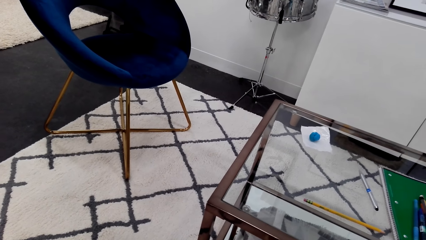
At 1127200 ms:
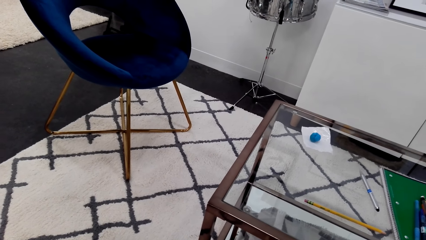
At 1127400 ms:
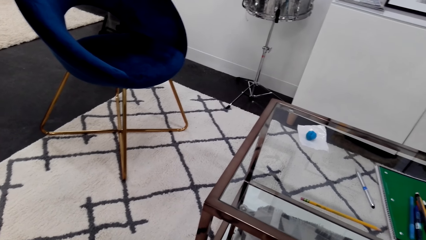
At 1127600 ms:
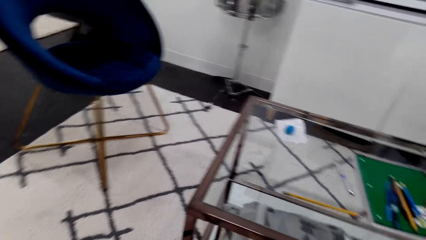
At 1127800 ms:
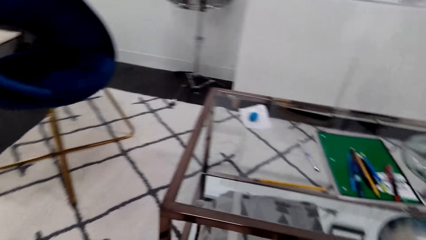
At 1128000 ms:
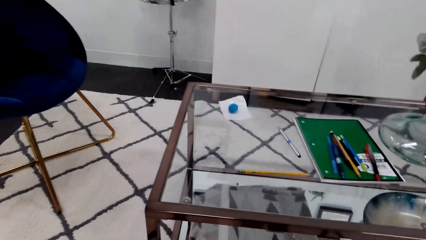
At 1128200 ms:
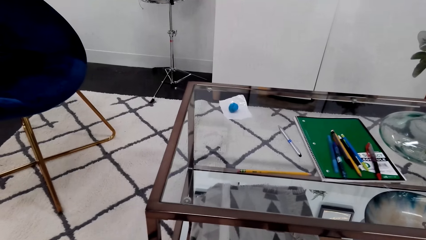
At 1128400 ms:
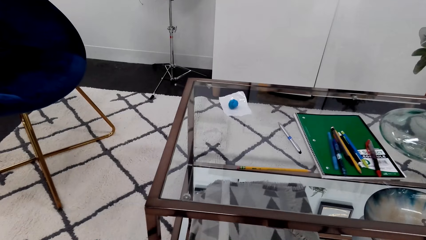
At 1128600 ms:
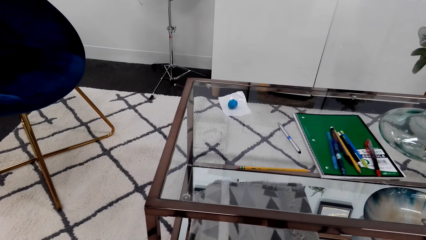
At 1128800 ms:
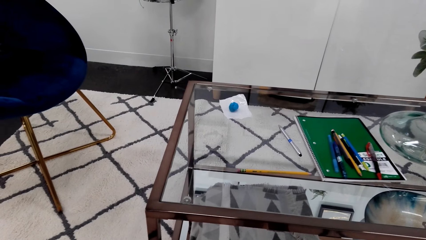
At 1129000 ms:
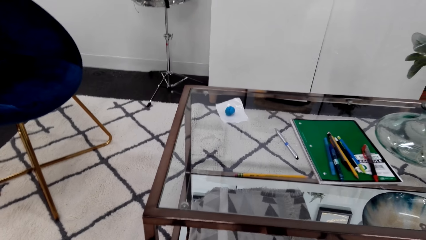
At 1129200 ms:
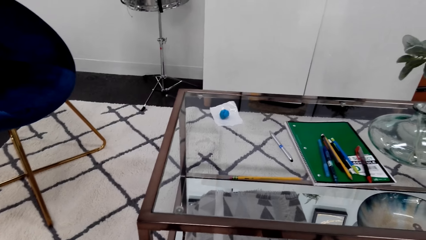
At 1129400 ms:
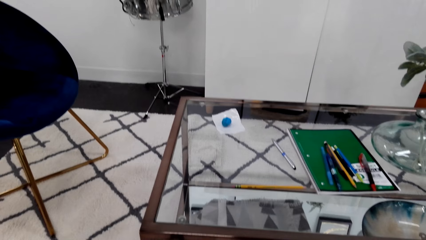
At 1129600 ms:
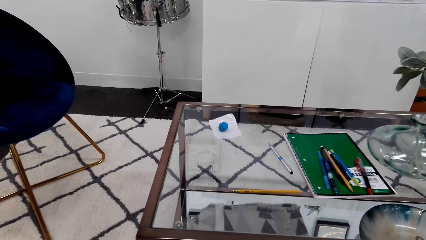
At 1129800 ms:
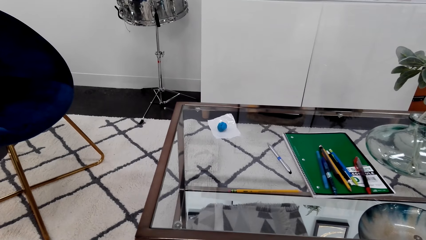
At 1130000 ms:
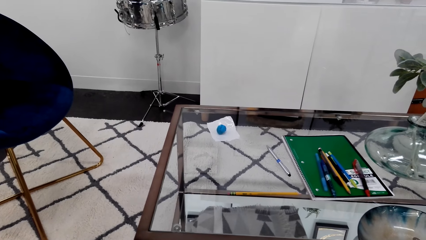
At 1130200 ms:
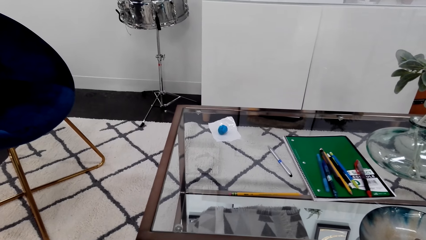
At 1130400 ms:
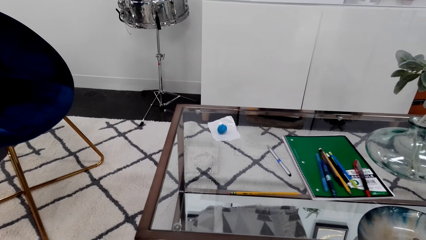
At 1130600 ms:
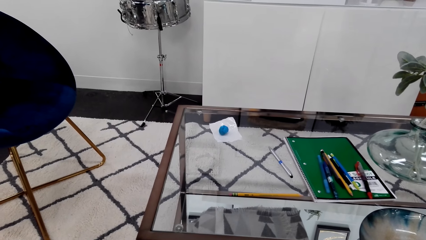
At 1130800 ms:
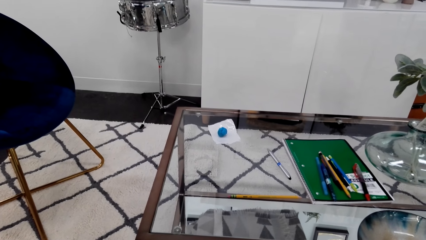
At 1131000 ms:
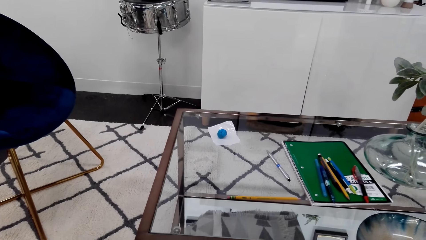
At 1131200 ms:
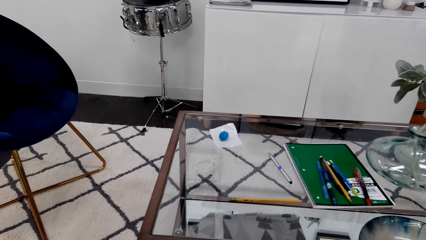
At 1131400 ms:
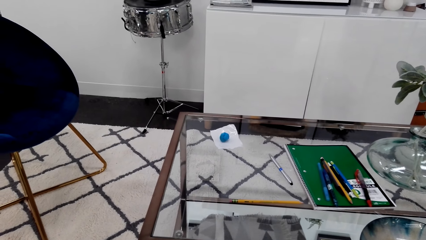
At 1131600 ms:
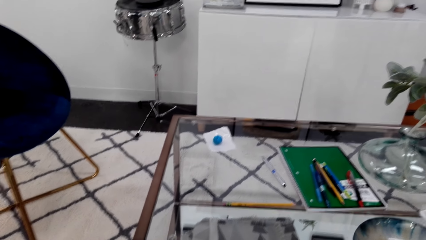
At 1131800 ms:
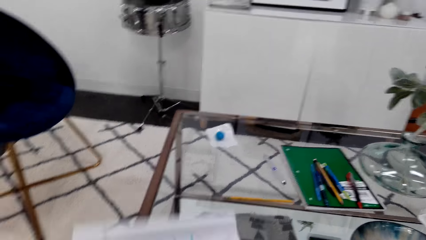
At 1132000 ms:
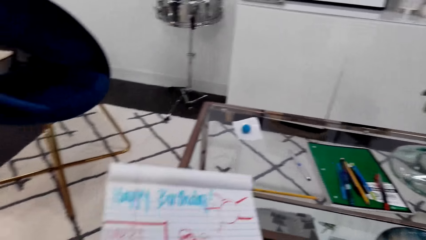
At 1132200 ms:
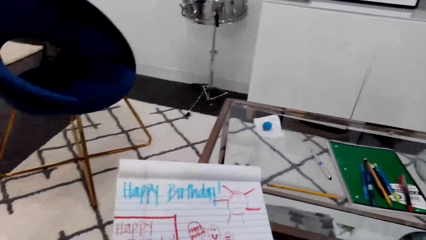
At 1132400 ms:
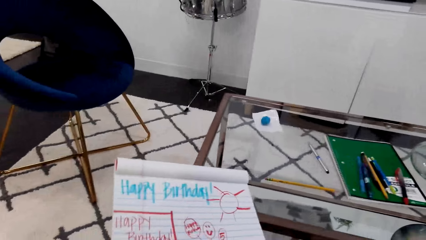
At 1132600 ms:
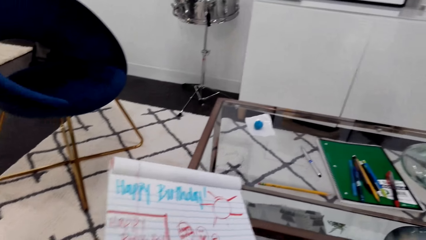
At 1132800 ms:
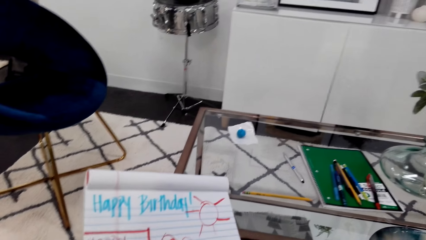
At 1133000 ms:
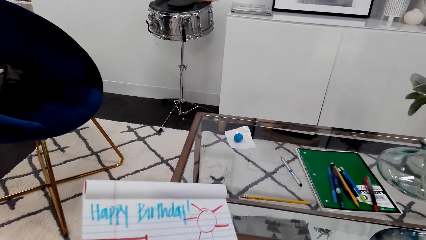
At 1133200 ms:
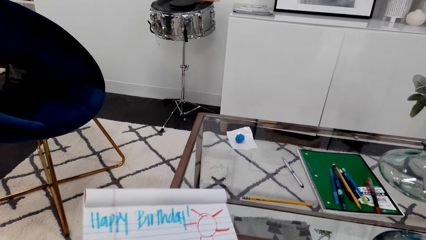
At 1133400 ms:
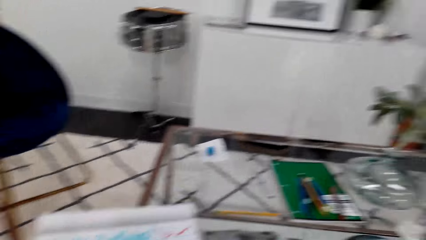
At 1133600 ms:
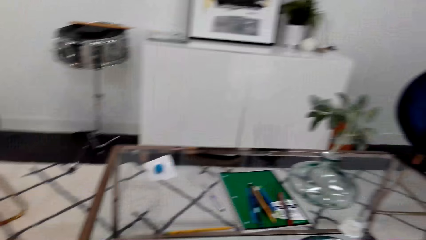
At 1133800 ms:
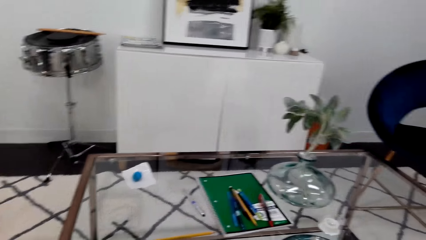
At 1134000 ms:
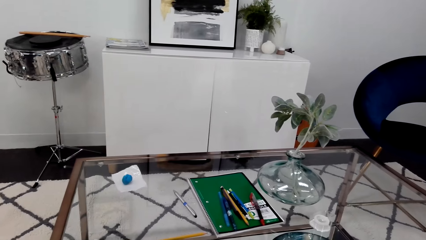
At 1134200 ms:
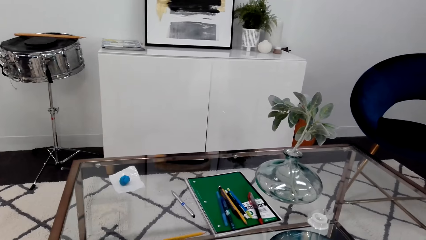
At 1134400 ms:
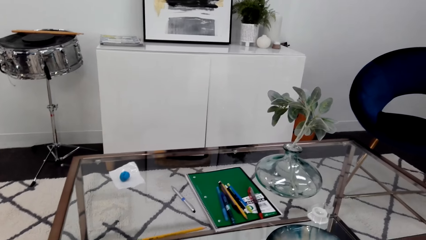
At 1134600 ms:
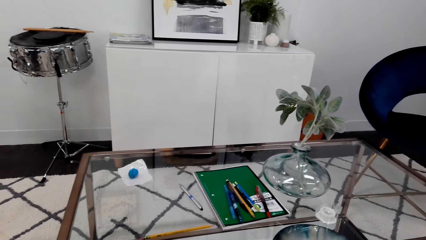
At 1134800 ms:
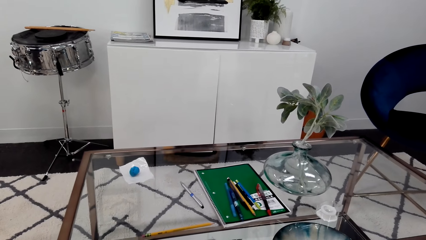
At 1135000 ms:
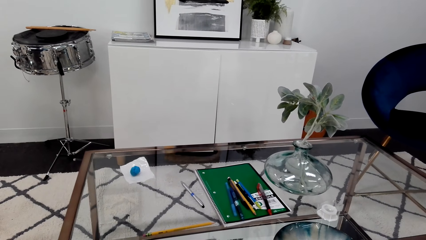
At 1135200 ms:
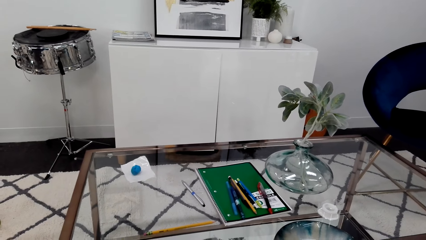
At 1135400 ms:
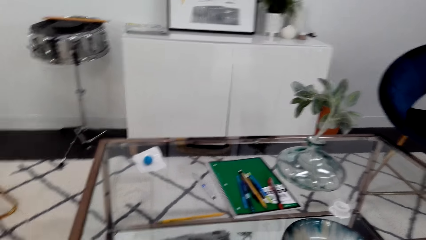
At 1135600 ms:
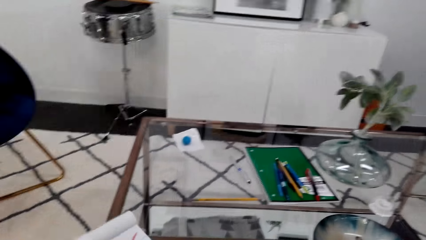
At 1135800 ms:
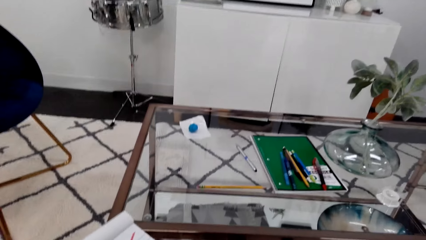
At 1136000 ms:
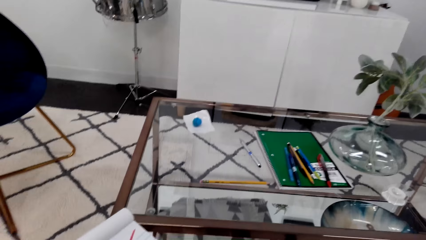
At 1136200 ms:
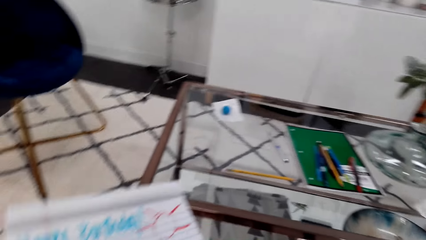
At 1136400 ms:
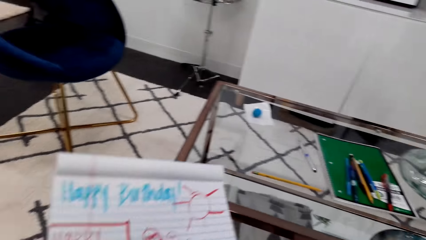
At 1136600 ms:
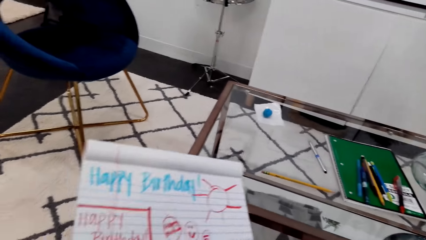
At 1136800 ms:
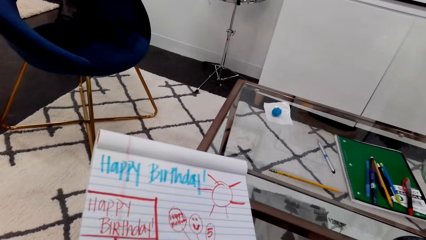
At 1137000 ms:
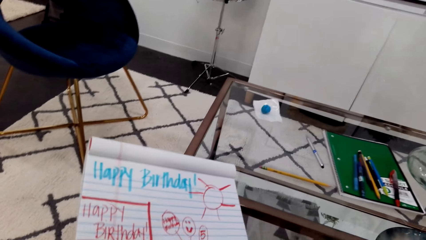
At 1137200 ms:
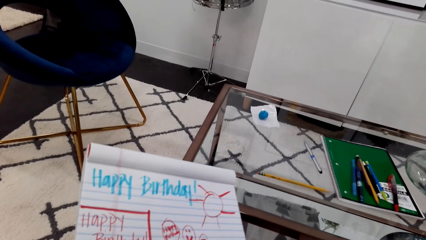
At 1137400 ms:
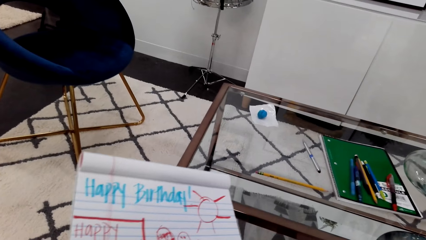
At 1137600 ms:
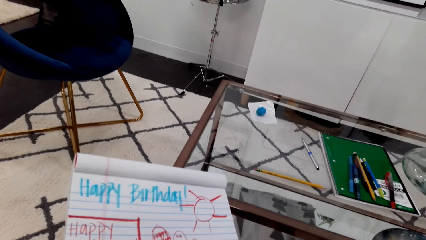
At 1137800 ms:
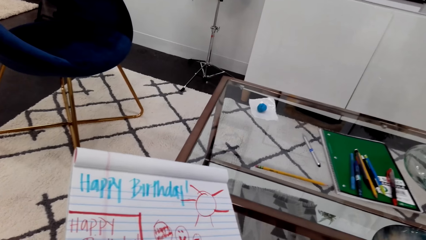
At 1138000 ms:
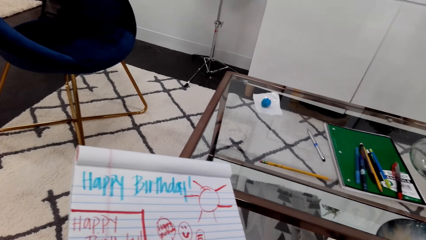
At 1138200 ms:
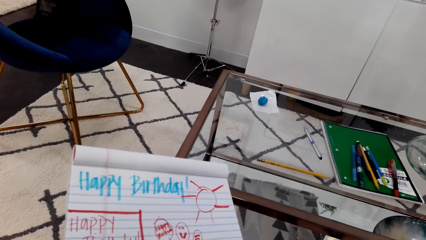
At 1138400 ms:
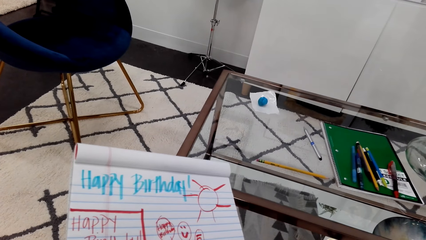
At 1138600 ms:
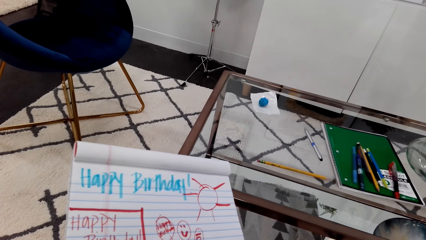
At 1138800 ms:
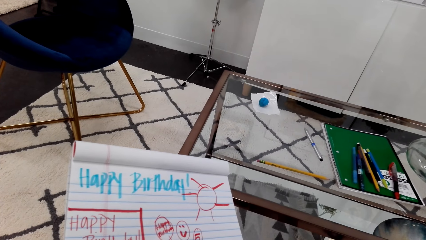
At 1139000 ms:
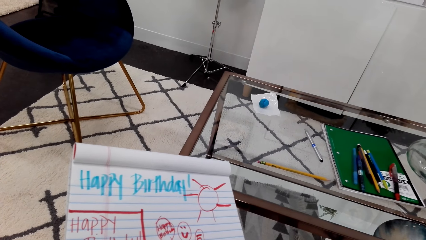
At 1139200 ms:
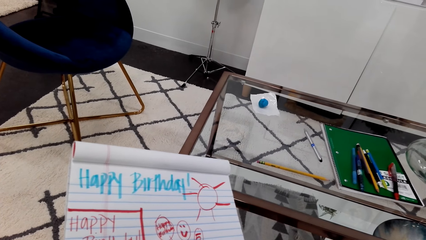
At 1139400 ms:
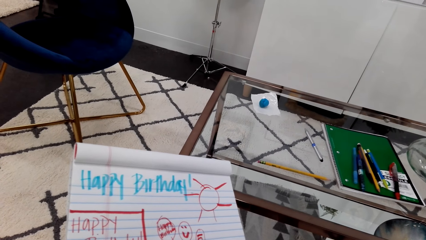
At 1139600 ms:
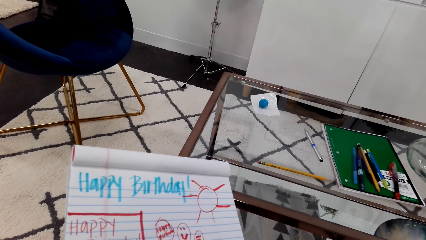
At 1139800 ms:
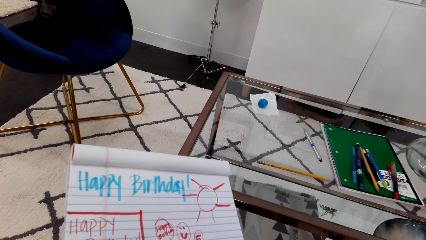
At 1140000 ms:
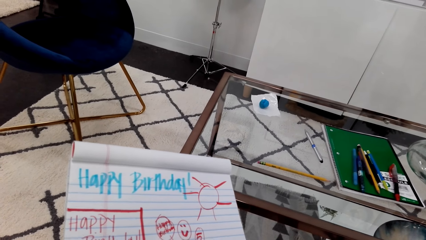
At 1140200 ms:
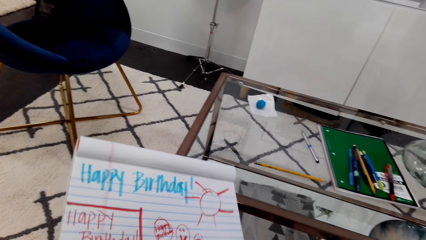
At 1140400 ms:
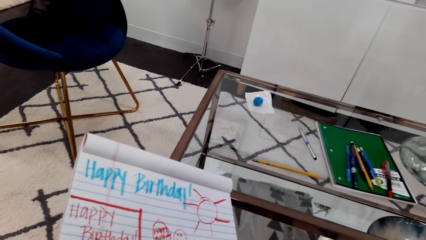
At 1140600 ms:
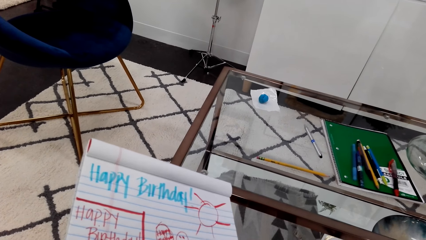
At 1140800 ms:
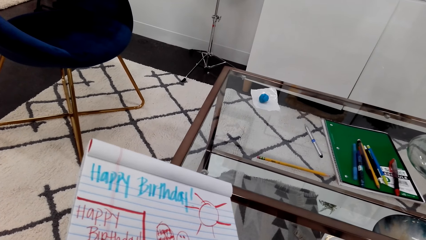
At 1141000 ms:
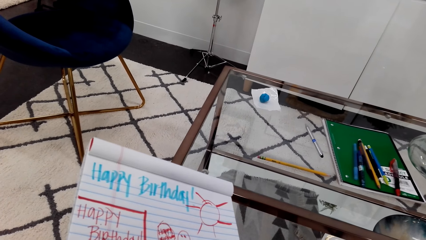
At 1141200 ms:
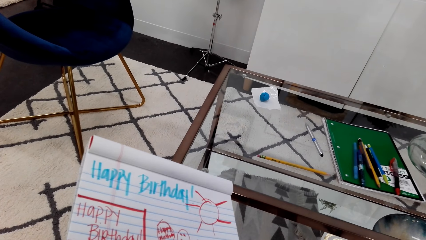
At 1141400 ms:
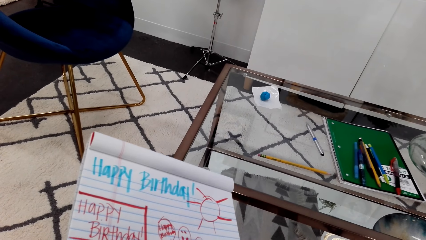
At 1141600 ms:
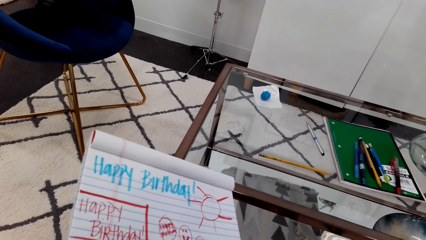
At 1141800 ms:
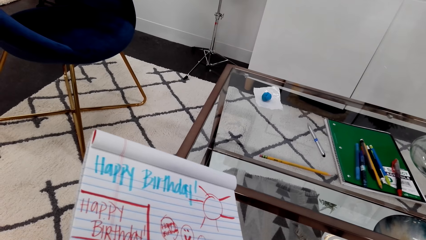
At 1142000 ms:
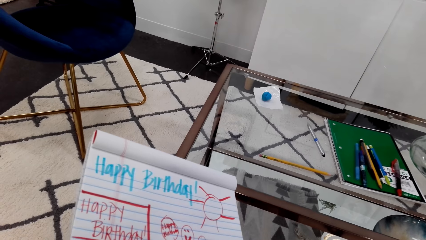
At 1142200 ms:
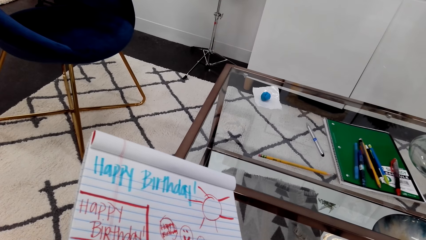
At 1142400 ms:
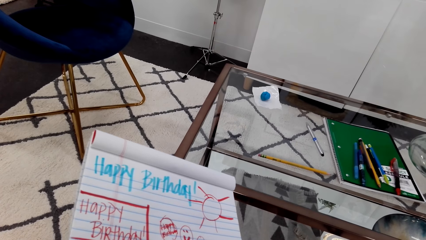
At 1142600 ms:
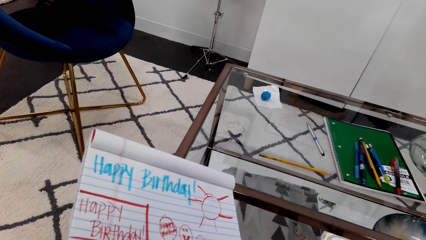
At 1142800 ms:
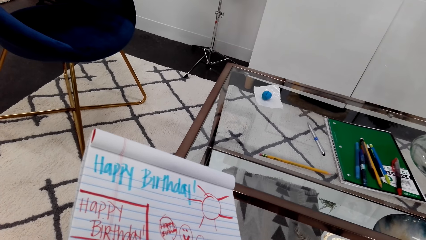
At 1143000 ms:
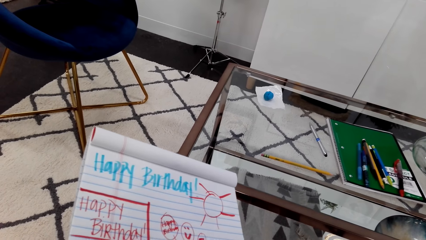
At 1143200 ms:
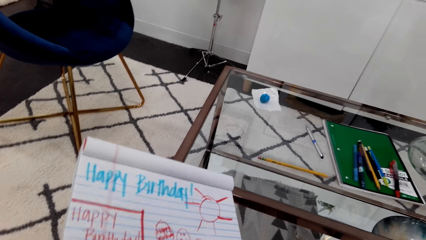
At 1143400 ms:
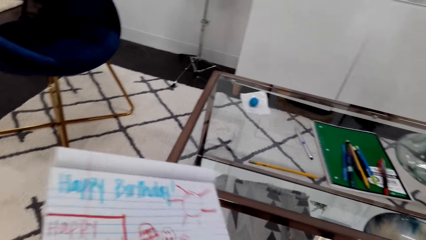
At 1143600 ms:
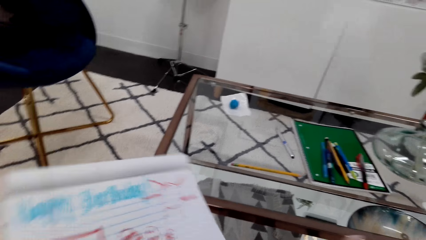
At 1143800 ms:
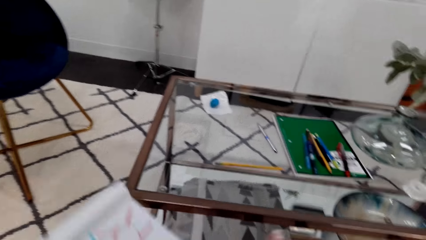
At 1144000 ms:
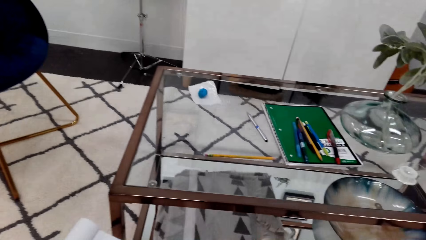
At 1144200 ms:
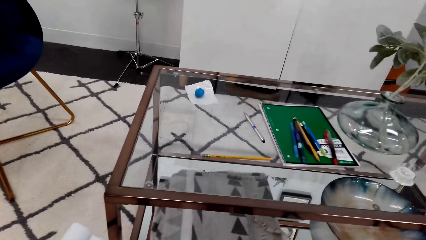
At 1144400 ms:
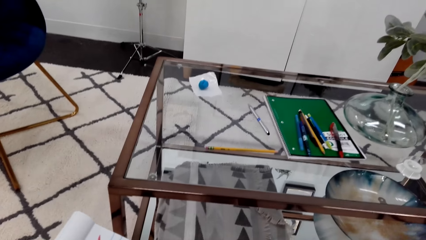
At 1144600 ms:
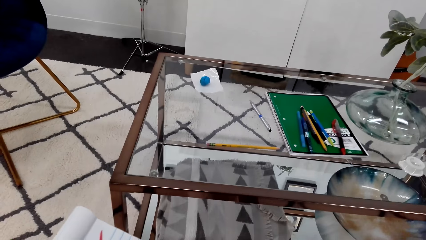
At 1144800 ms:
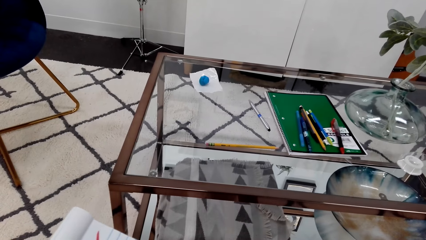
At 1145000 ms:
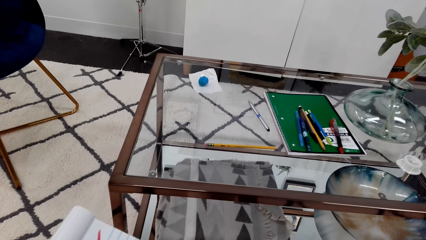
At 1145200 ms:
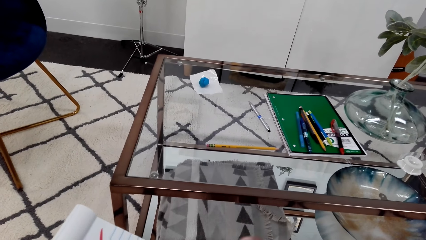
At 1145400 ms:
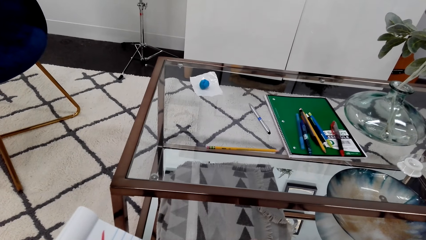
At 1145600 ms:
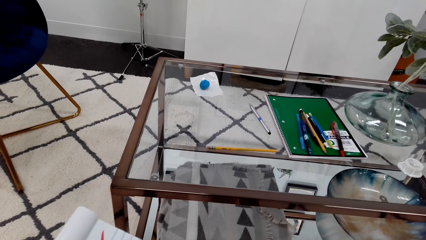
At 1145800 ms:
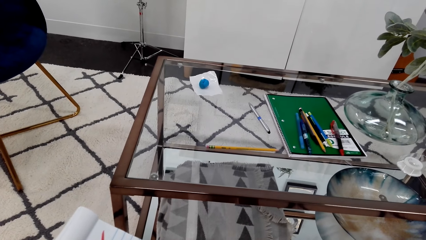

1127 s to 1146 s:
The camera wearer moves the book. They turn right, look at the book and move the book.
